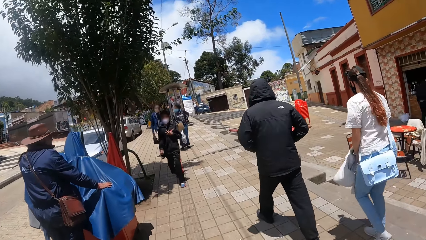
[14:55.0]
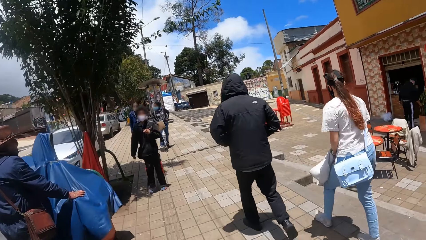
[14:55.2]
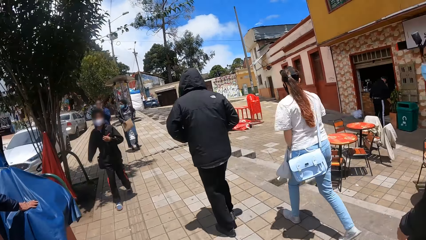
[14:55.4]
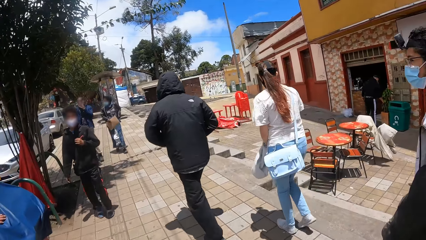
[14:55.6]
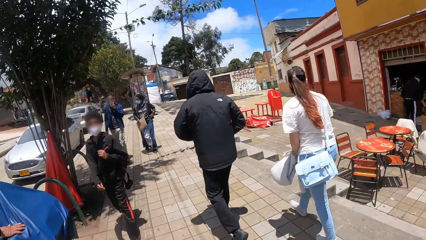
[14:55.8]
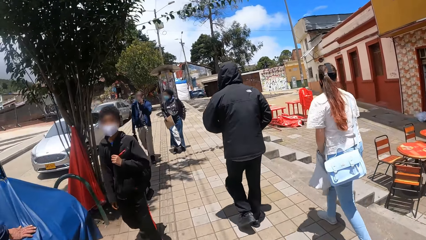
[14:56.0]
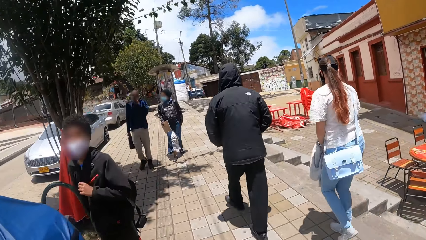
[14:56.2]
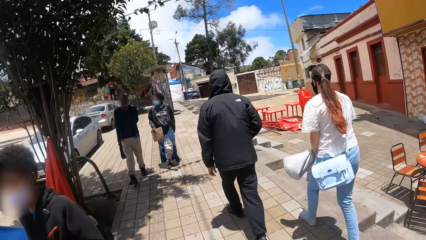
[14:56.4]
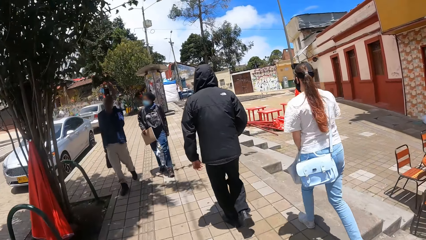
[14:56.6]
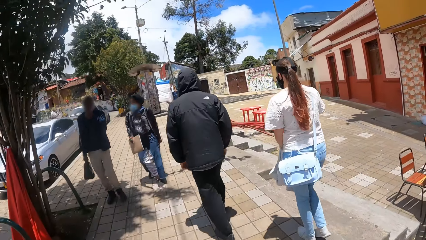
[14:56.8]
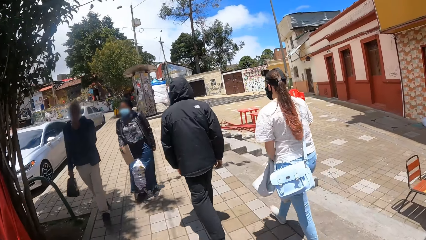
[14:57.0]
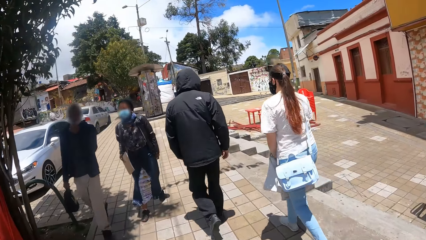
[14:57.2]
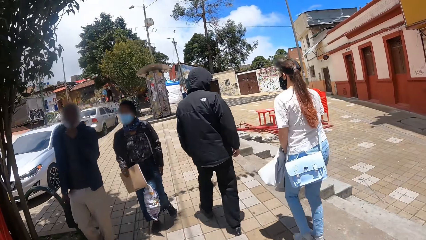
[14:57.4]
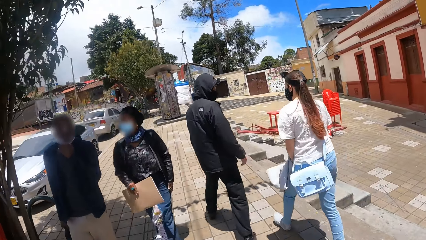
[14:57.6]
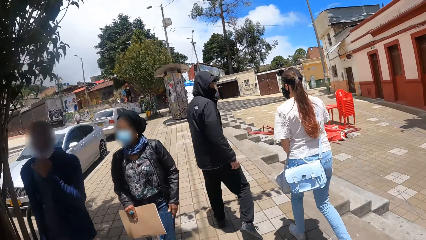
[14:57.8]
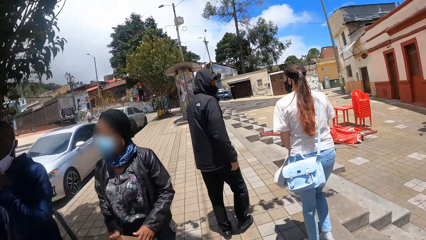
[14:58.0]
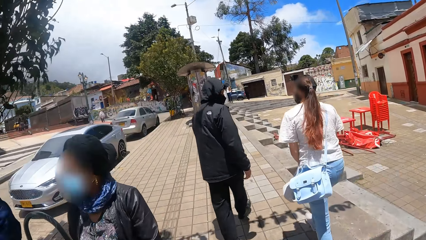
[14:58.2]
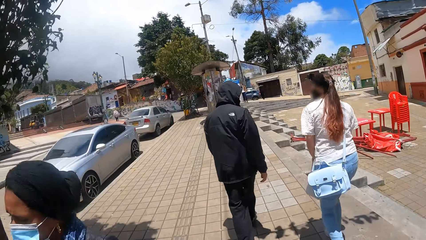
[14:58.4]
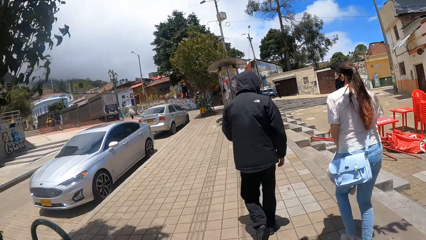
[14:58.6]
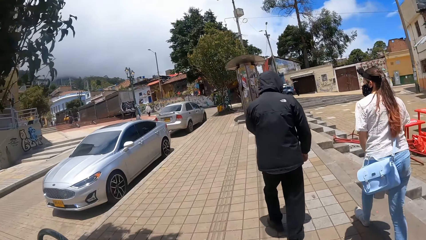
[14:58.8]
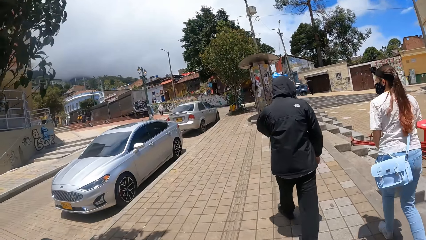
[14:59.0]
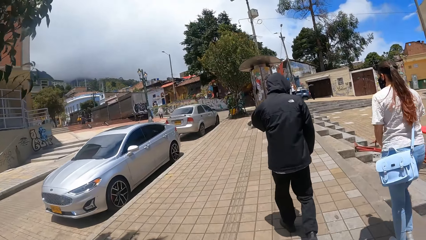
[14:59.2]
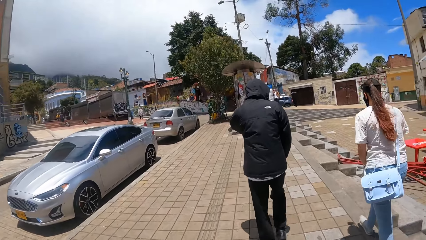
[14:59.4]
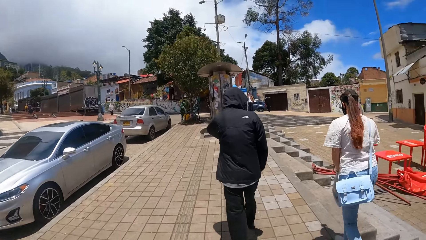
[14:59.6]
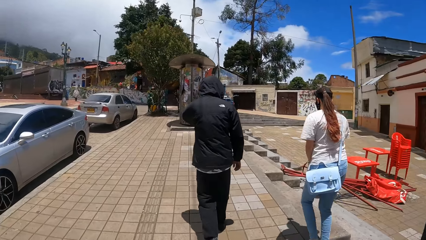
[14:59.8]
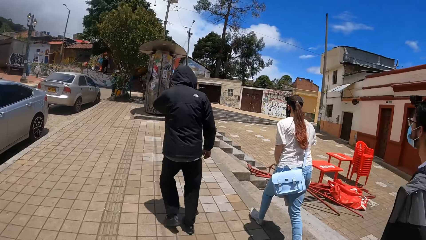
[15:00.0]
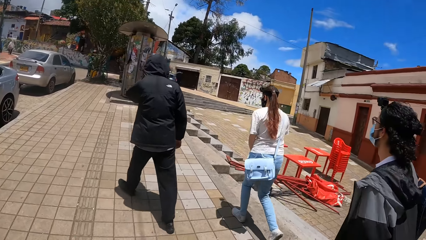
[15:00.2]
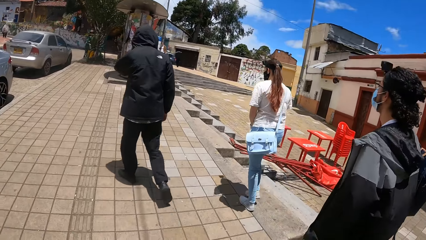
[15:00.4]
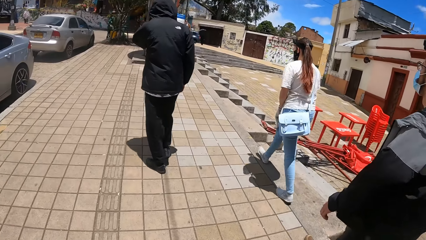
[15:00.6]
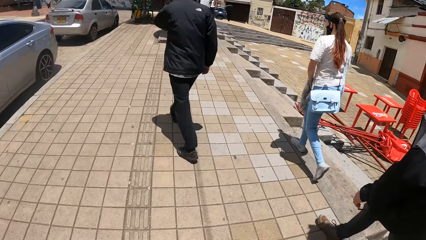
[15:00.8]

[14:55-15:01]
The camera wearer walks along the street.

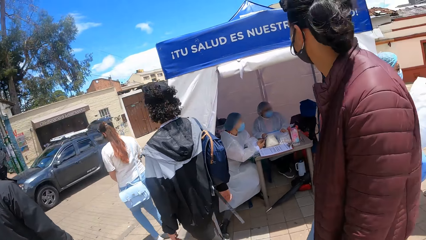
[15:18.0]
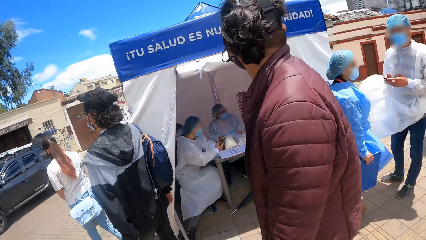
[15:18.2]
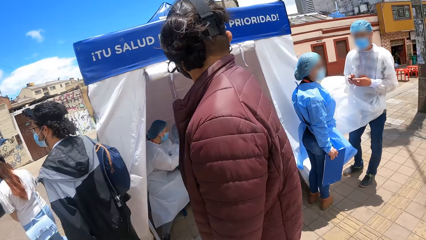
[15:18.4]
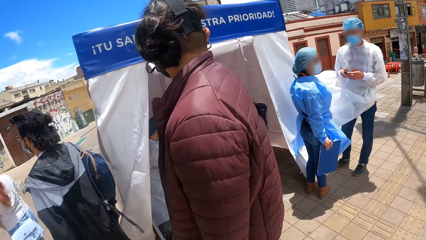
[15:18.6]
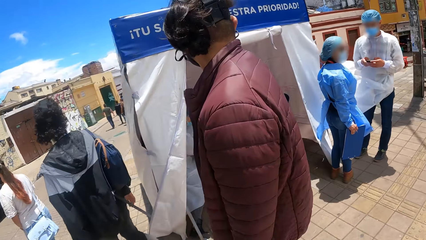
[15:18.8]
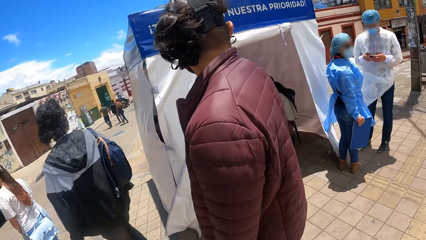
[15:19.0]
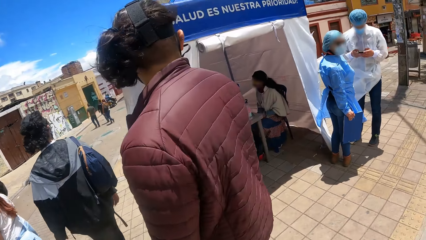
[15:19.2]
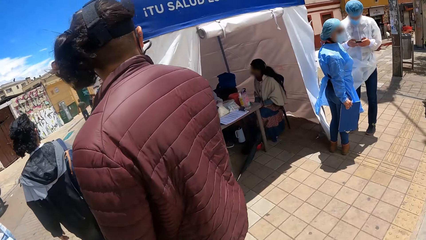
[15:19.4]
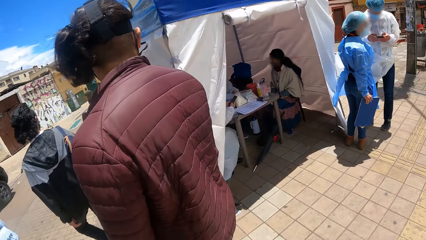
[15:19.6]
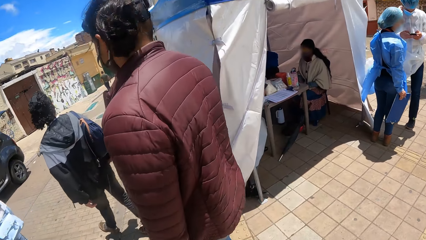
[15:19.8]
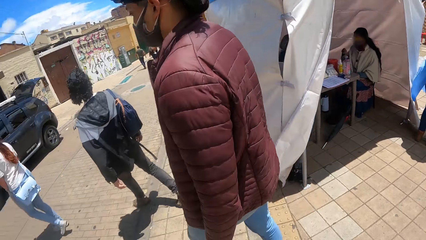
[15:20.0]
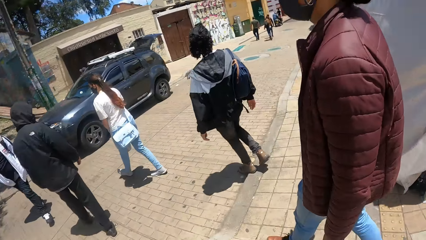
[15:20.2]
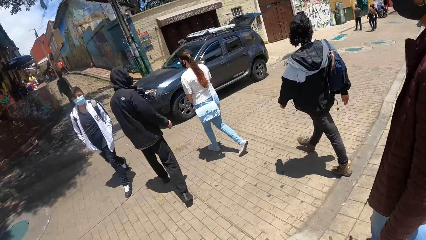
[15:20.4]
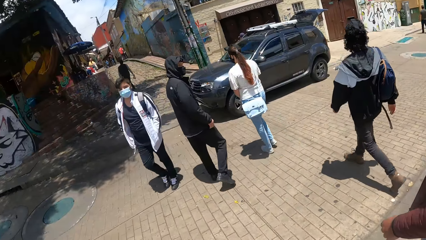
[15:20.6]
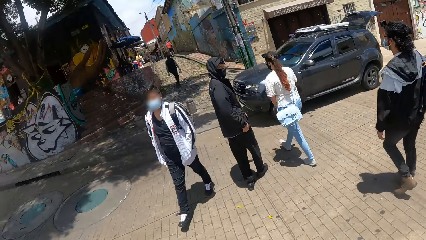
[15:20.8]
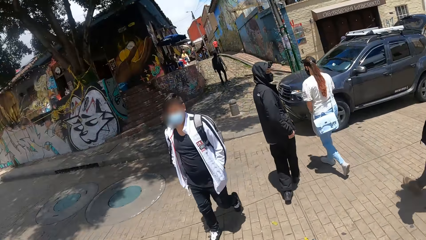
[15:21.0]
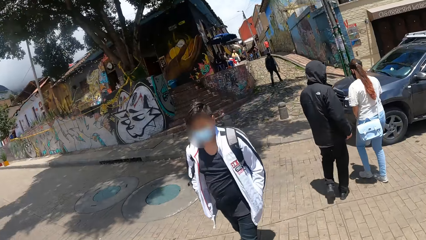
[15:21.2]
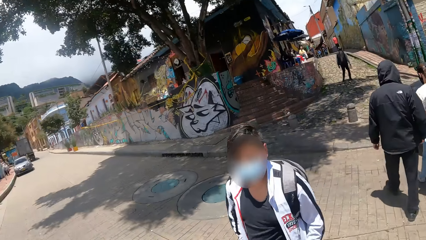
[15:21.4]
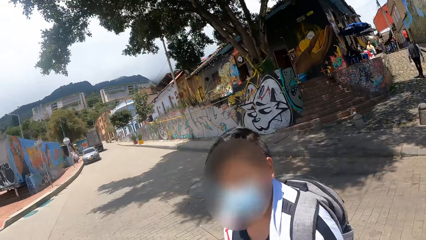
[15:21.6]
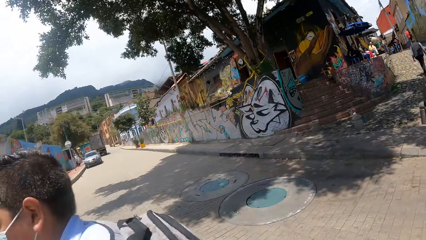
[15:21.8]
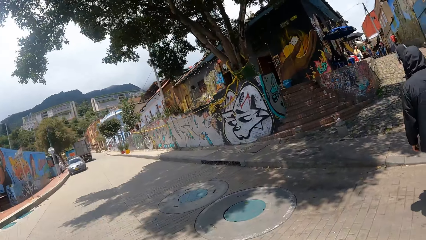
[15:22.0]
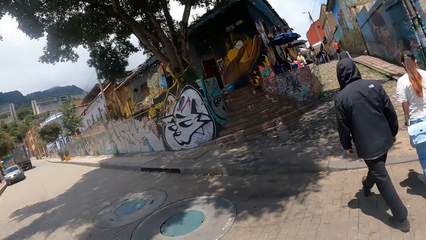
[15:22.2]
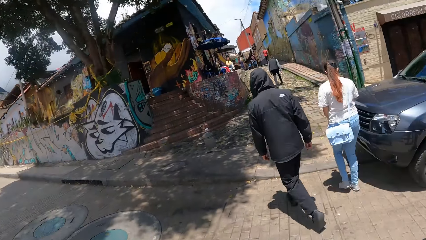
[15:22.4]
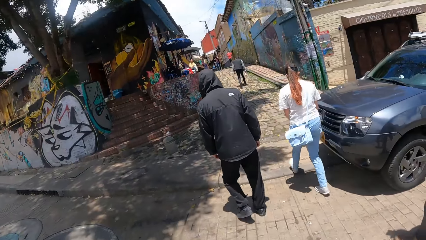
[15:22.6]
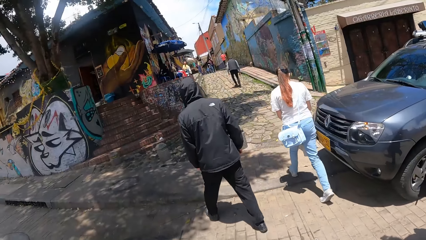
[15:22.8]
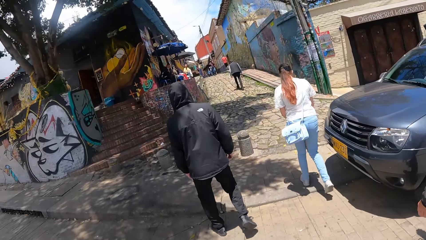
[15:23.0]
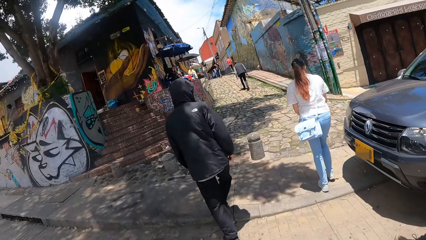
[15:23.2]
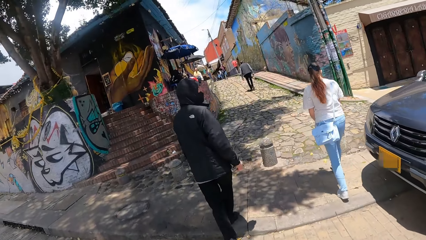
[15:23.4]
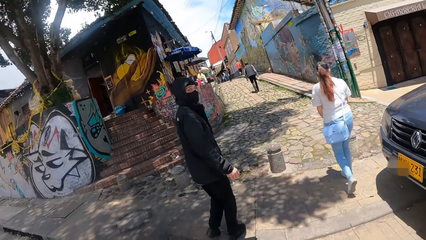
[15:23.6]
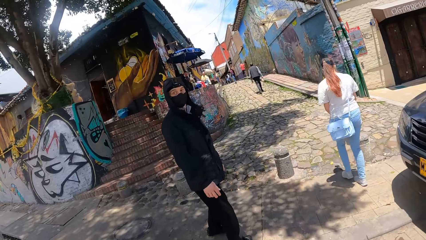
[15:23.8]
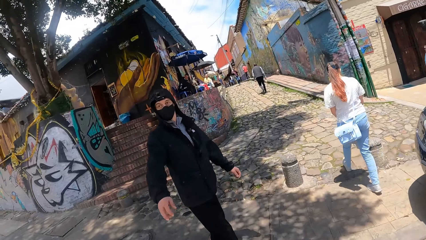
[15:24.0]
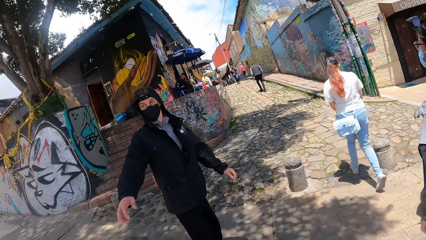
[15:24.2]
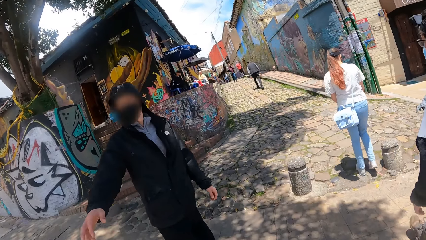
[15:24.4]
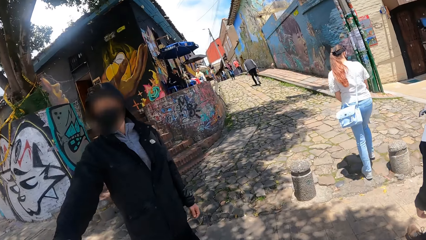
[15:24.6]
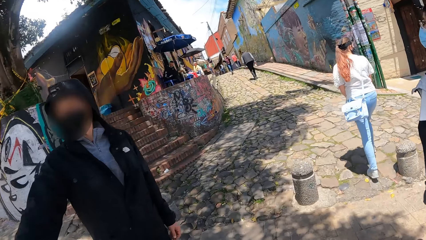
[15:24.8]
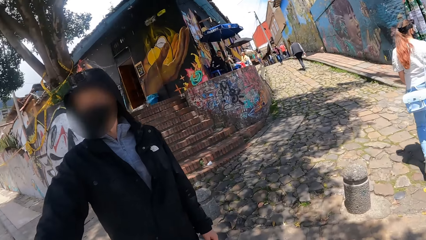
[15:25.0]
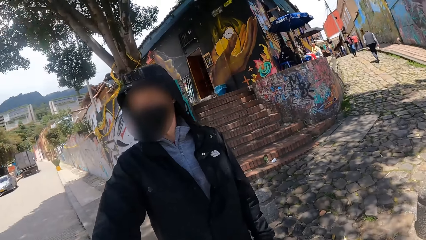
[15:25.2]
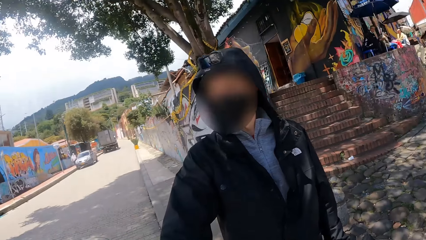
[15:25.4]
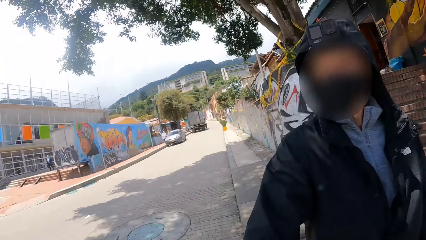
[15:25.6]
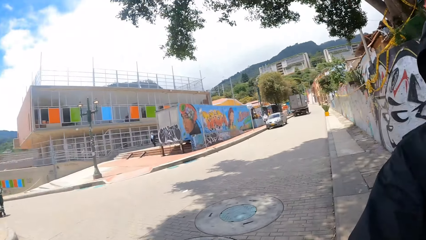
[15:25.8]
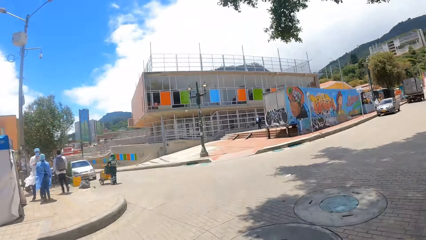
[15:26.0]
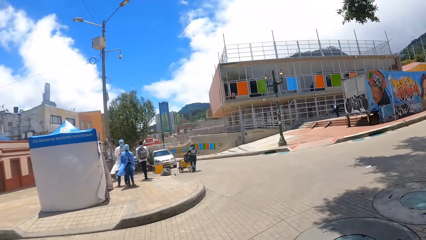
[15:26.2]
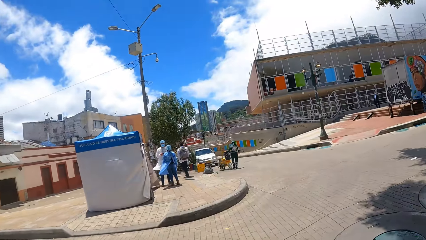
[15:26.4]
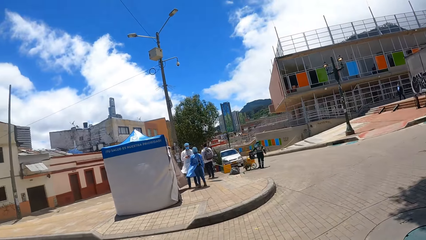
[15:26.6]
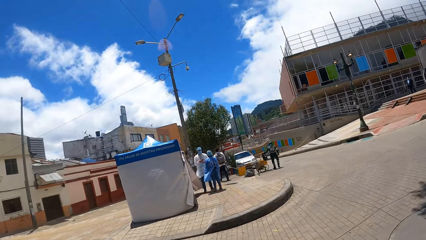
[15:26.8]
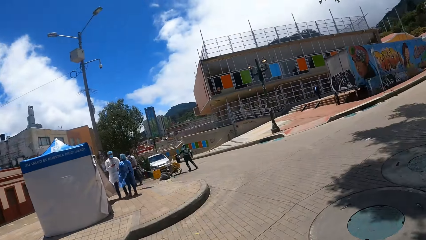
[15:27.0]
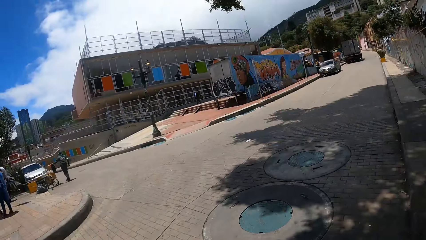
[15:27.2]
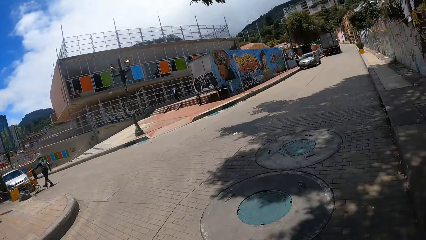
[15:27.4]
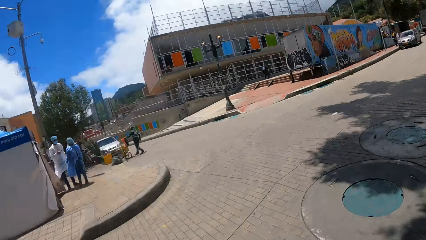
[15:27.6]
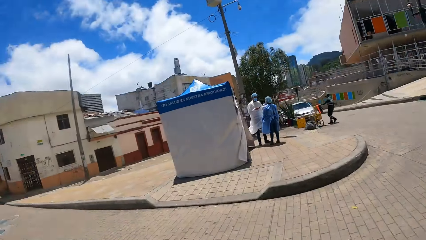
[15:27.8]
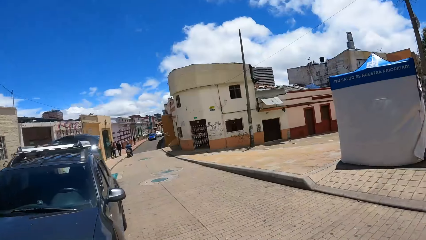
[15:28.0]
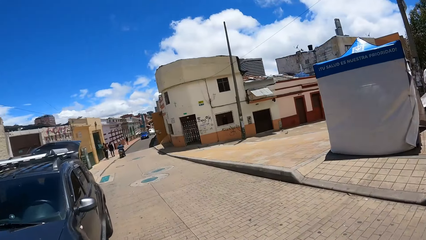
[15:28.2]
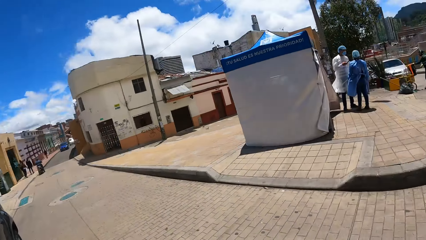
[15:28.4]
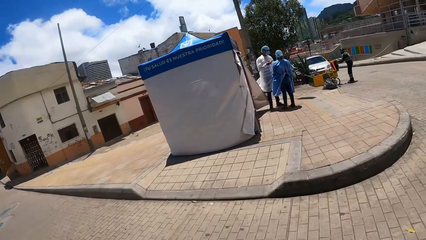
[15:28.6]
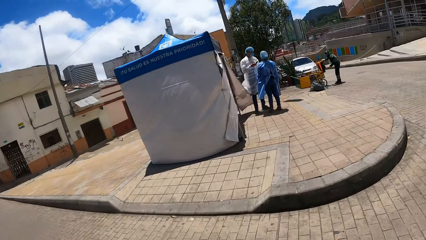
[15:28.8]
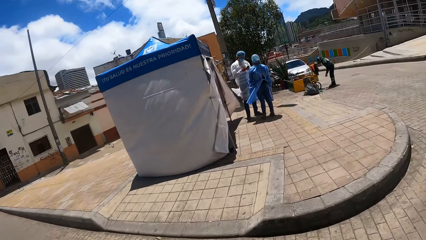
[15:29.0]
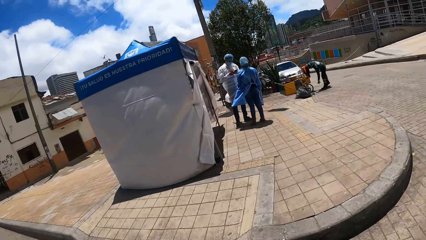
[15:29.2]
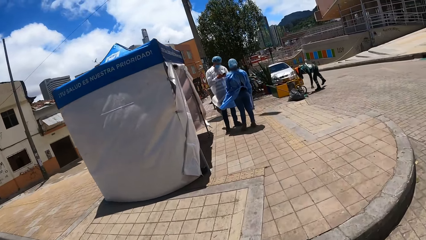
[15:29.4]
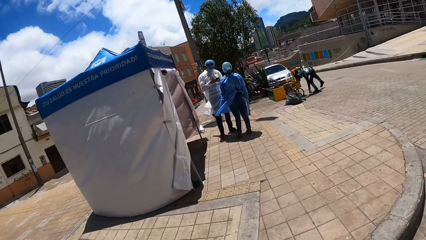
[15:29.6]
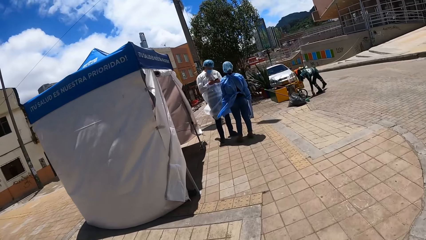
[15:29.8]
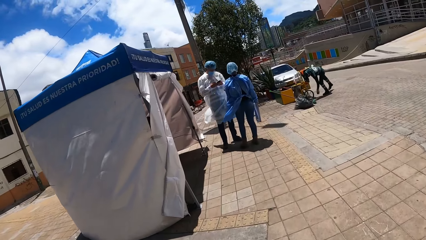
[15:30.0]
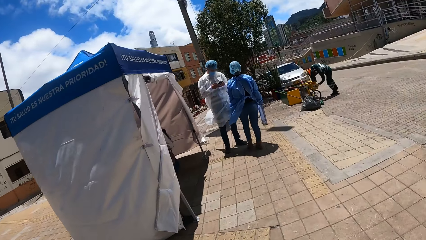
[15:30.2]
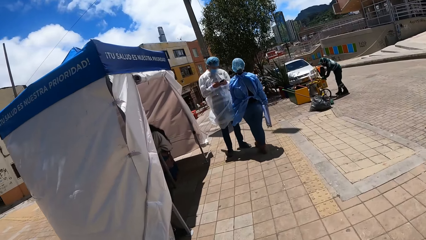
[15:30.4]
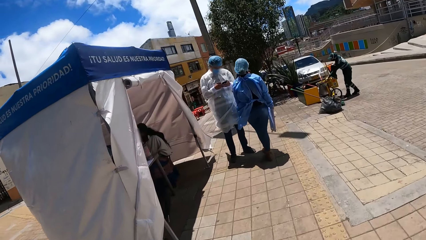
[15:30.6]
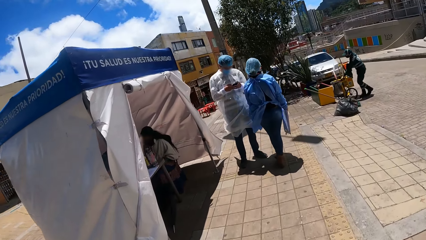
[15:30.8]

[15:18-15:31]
The camera wearer looks around. They walk along the street. They talk to a person. The person stretches his hand. The camera wearer looks around. They walk along the street.
